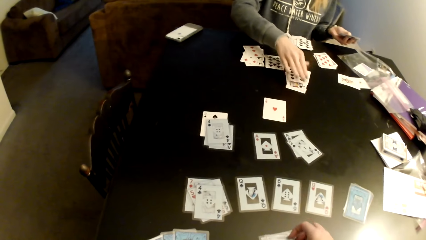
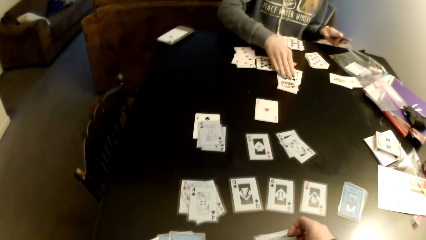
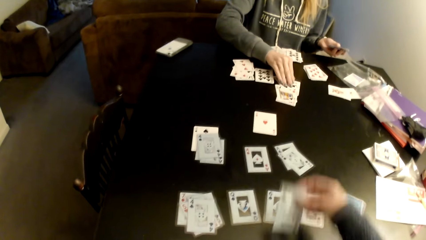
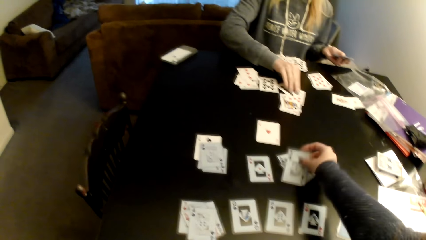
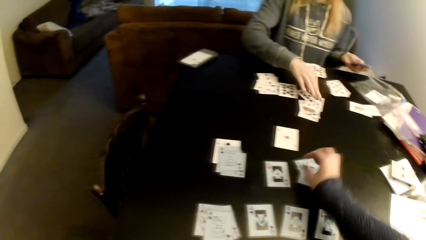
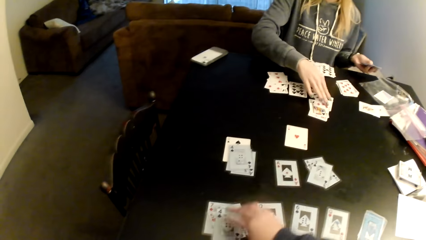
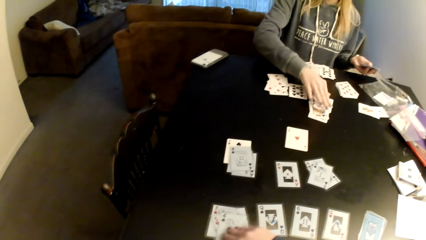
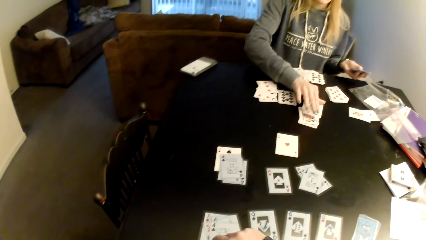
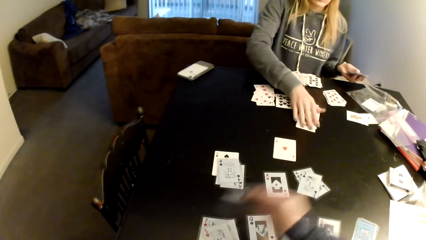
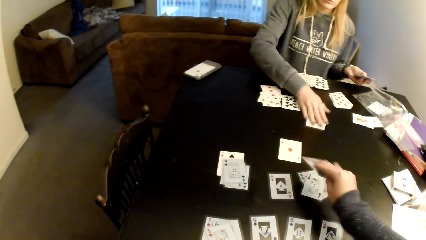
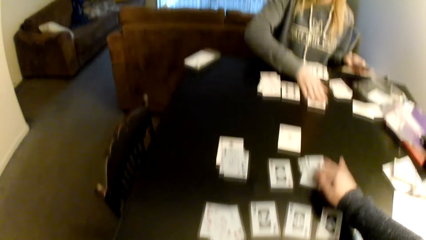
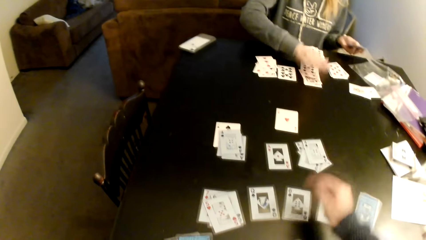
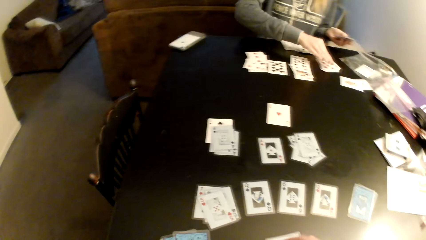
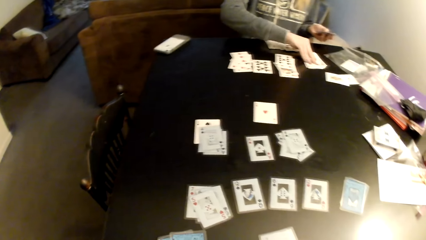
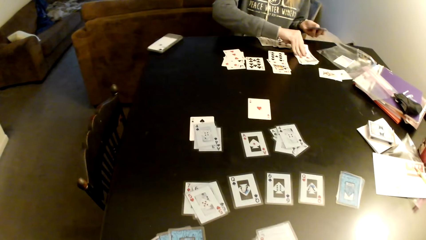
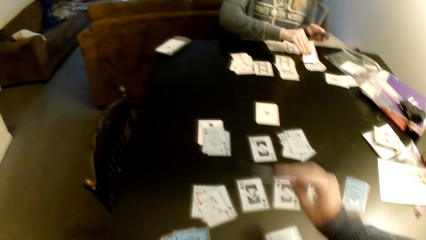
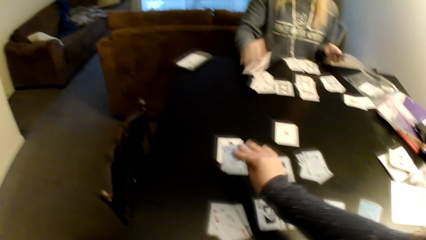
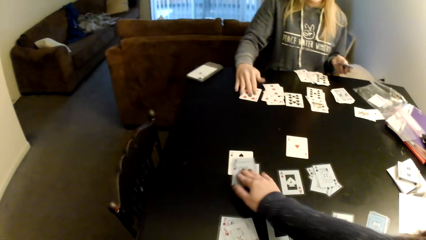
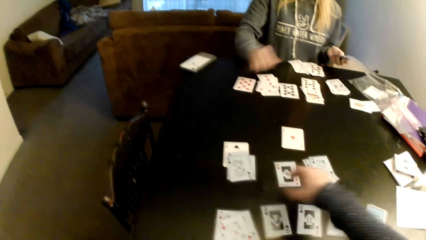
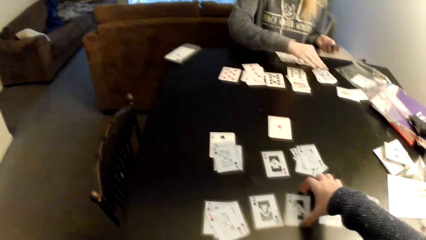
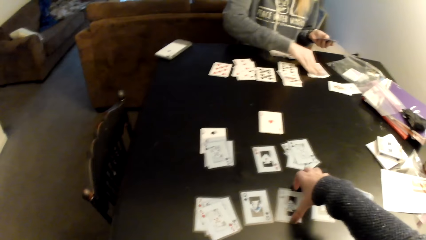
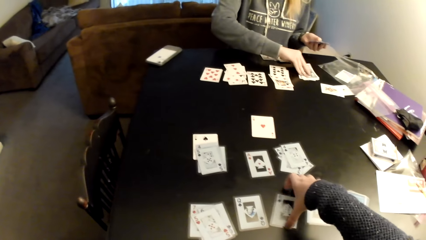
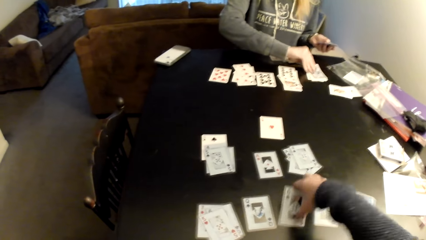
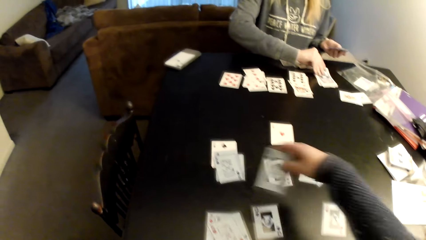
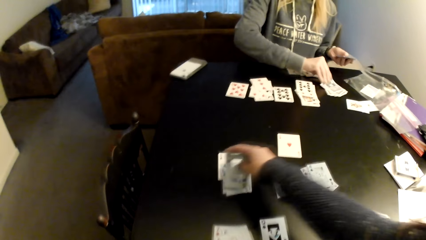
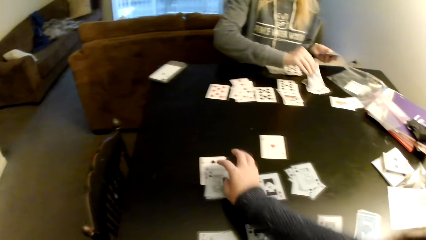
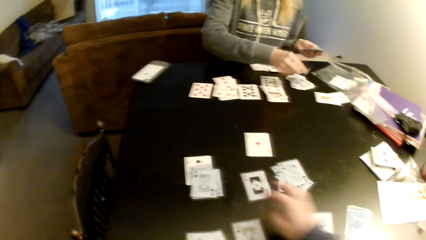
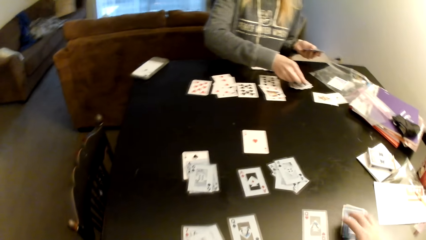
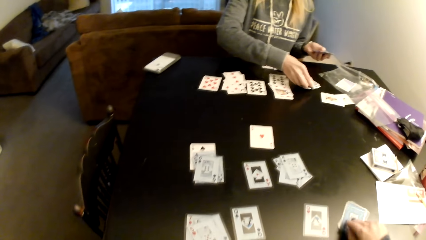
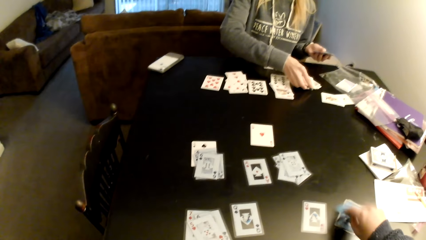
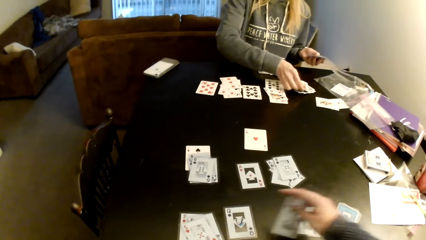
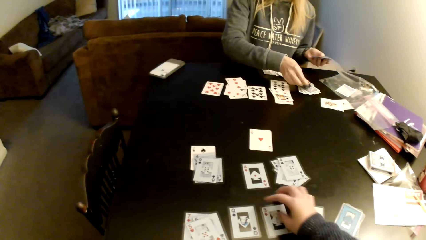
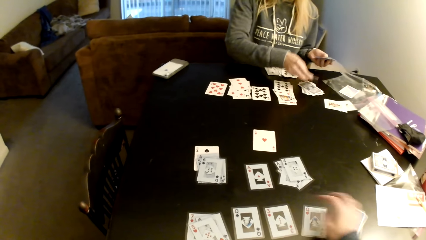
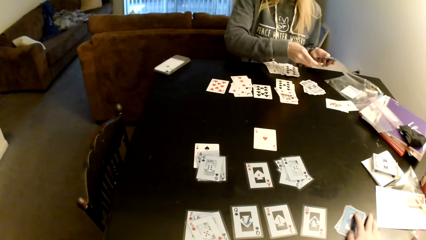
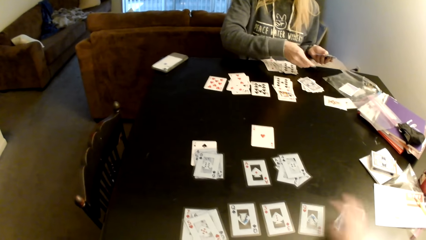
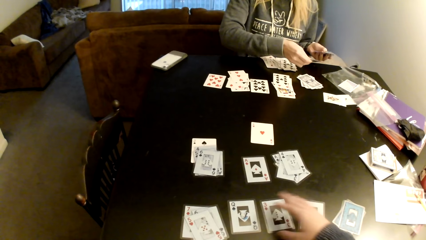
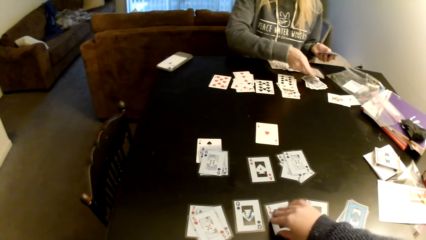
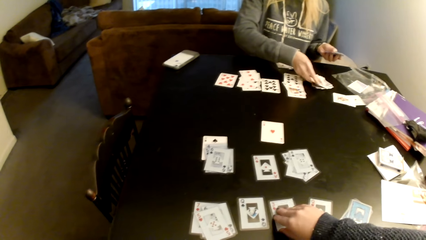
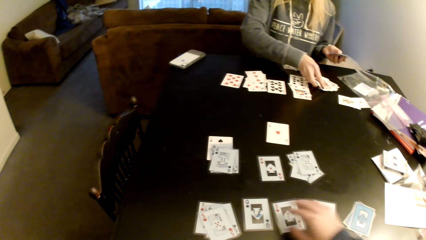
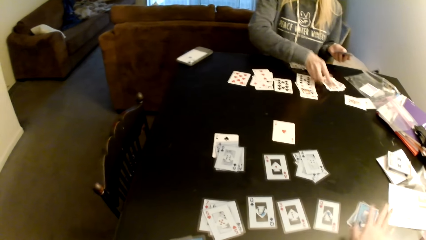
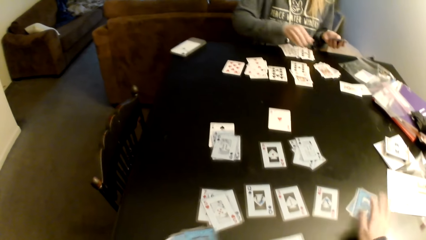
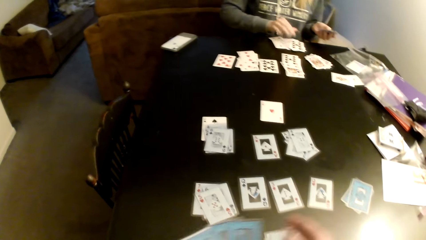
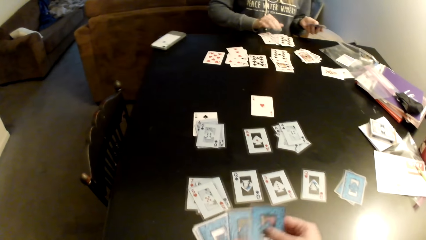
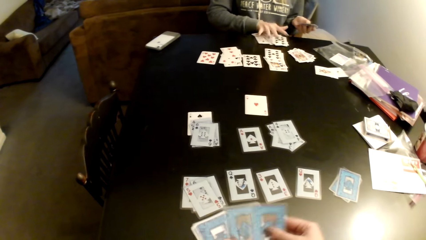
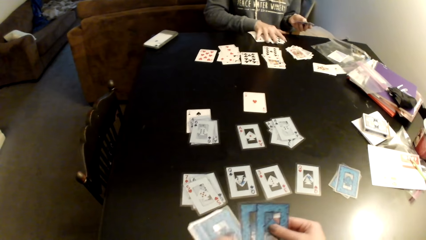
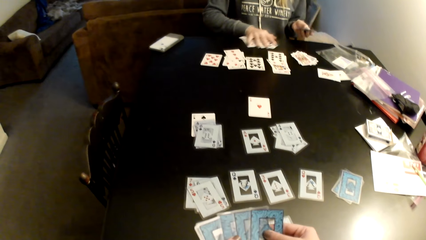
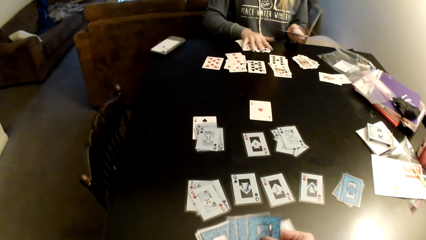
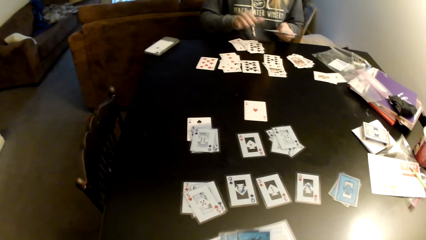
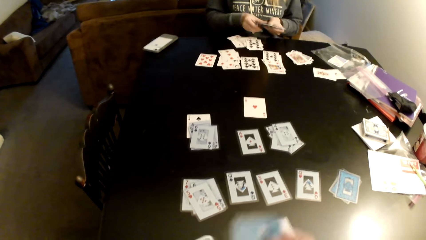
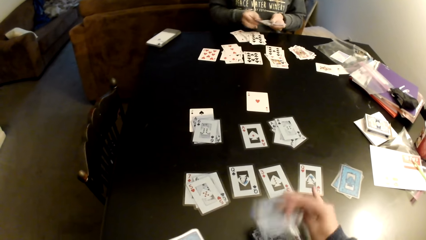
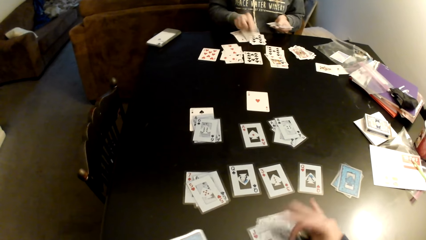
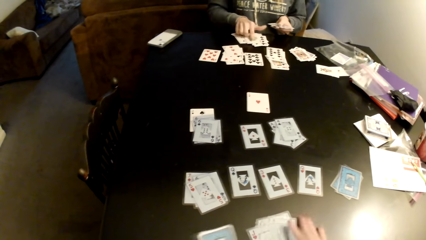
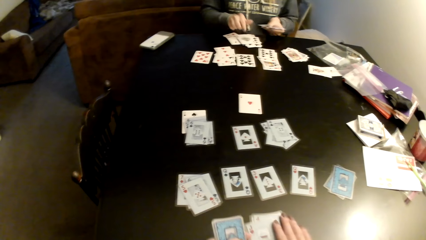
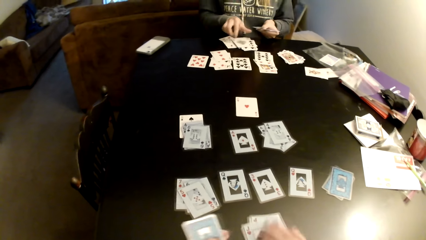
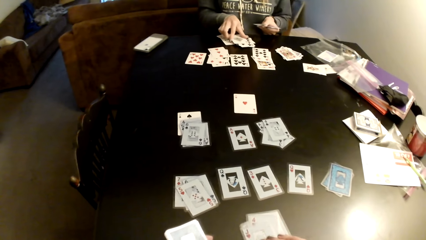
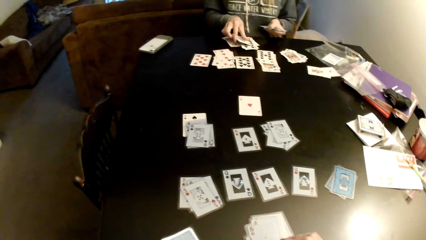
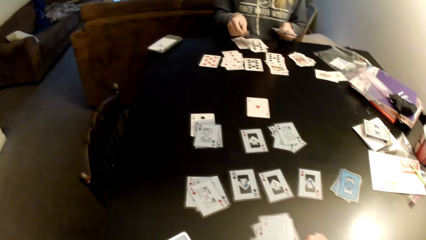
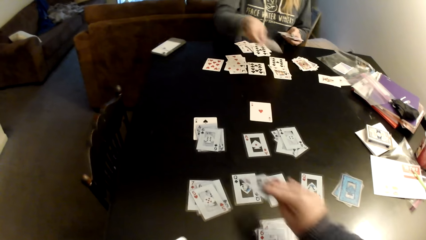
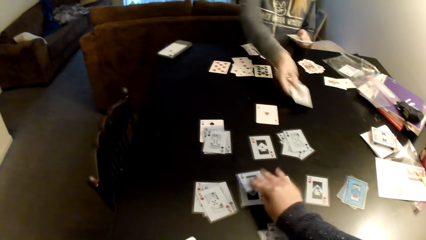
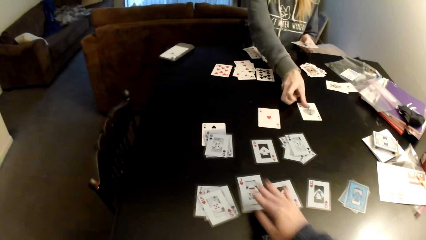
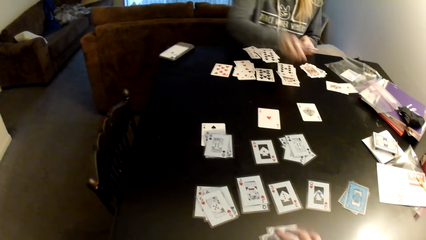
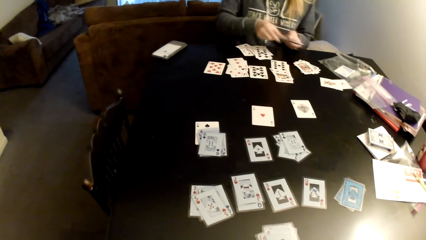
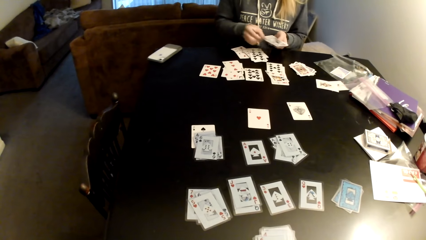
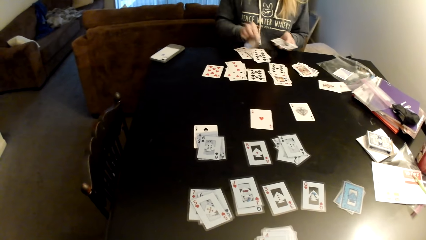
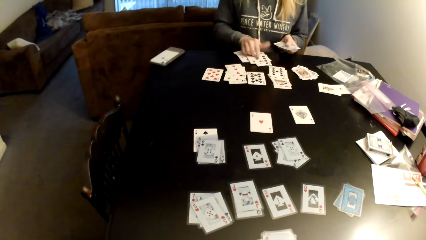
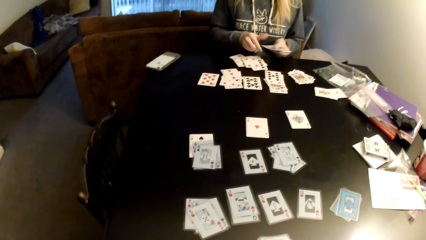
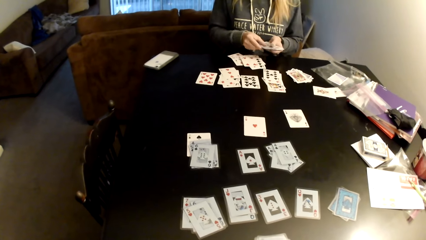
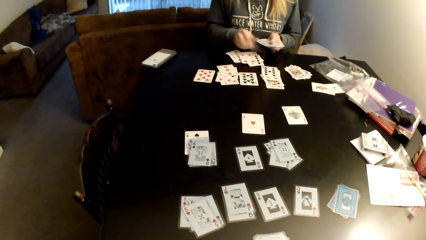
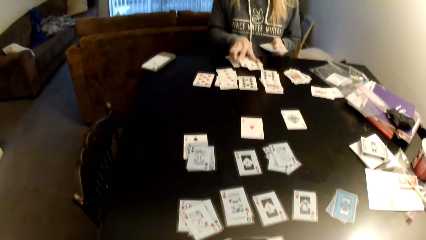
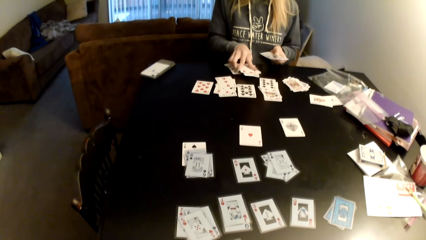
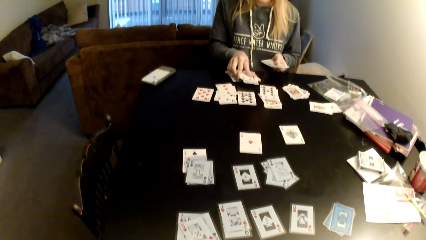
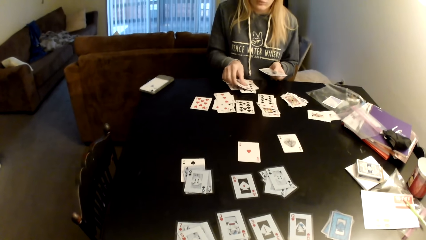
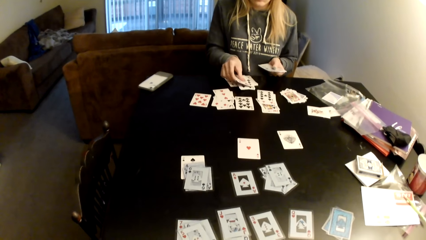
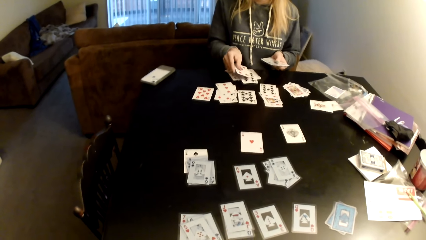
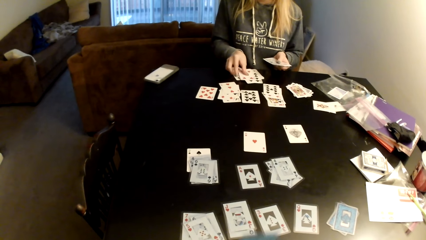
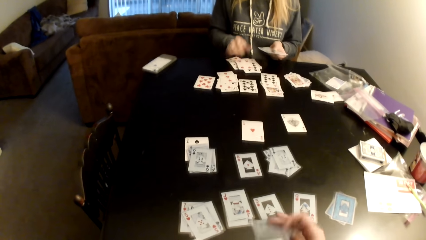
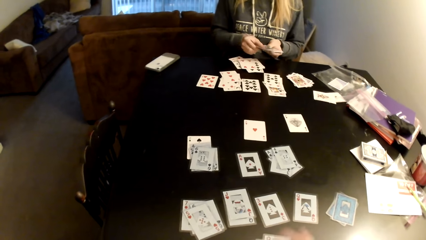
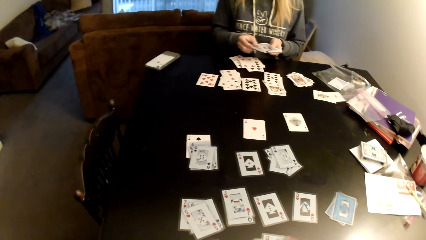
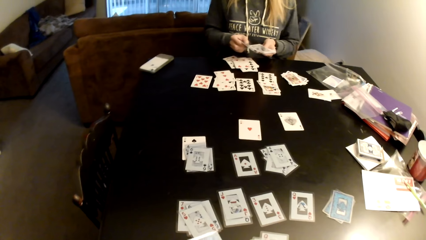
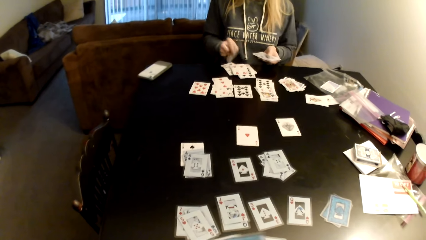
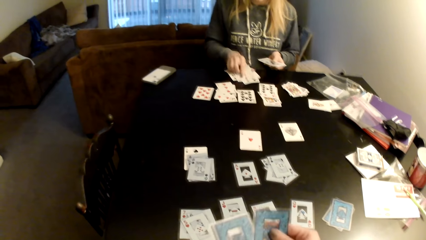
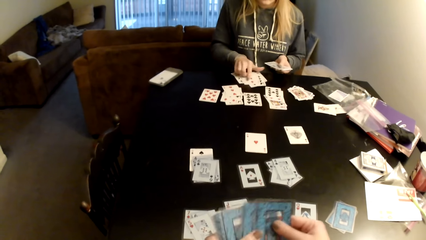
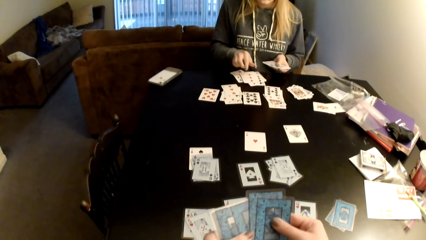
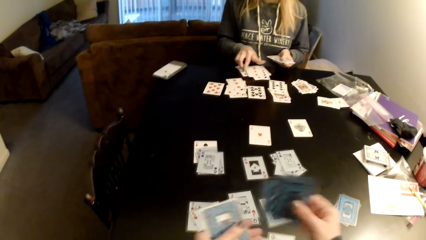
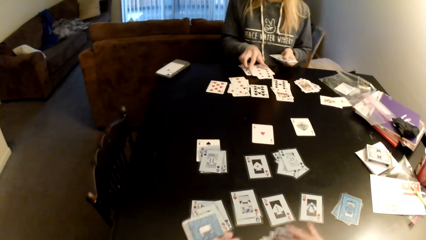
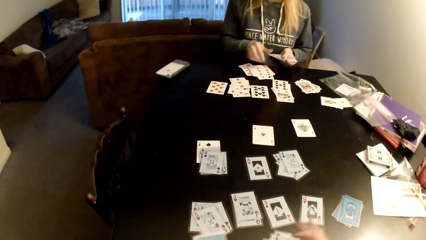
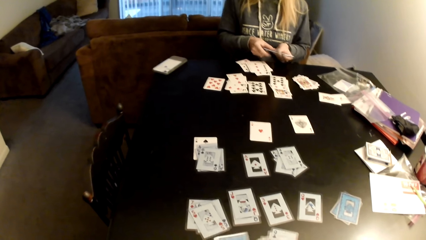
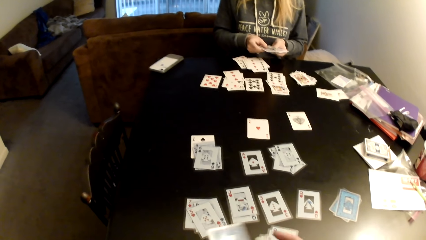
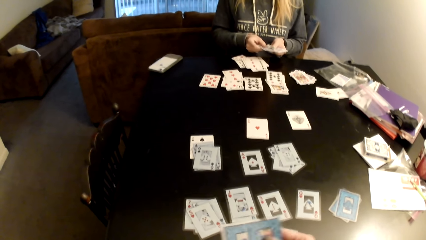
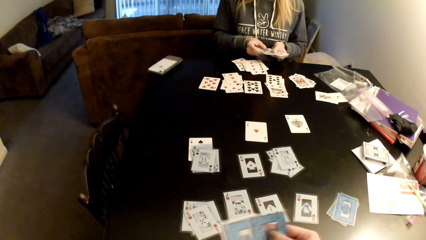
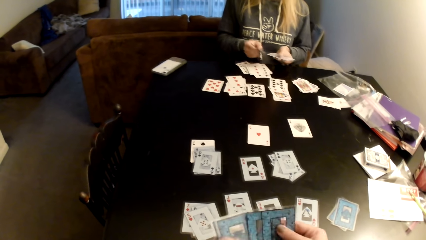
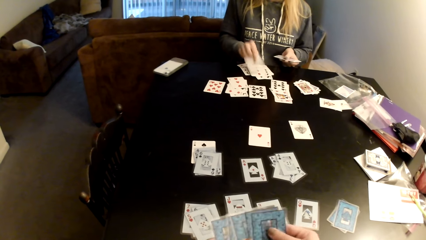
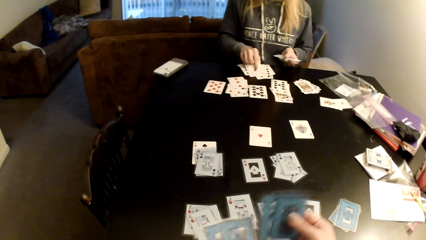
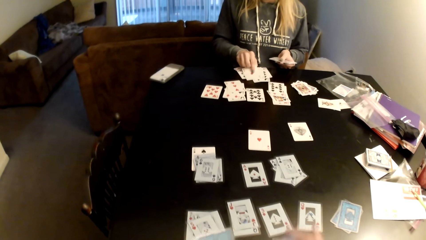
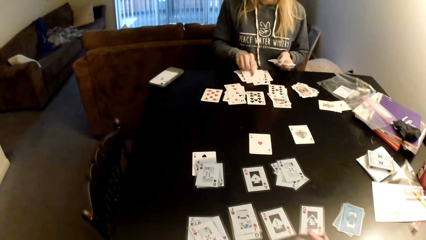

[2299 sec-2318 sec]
The camera wearer moves cards on a table, puts the cards on the table, and distributes the cards on the table. A woman picks up cards, adjusts the cards on the table, and puts the cards on the table. The camera wearer picks up a card. The woman picks up a card. The camera wearer puts the card on a card. The woman flips the card and puts the card on a card. The camera wearer picks up a card, puts the card on the table, moves the cards on the table, and holds a card. The woman distributes the cards on the table. The camera wearer picks up a card. The woman pushes the cards aside, adjusts the cards on the table, and distributes the cards on the table. The camera wearer distributes the cards on the table. The woman picks a card. The camera wearer moves the cards on the table. The woman puts the card on the table, distributes the cards on the table, picks a card, puts the card on the cards, distributes the cards on the table, and puts down cards on the table. The camera wearer distributes the cards on the table and puts down cards on the table. The woman adjusts the cards on the table.
